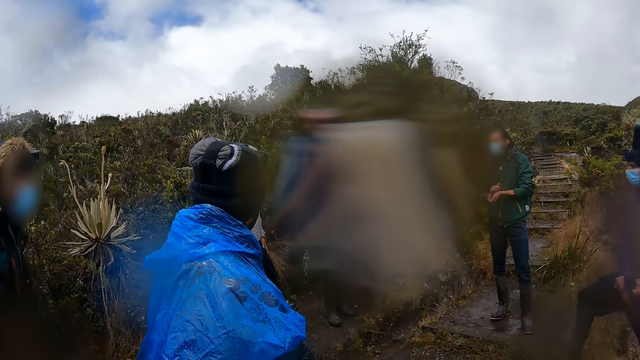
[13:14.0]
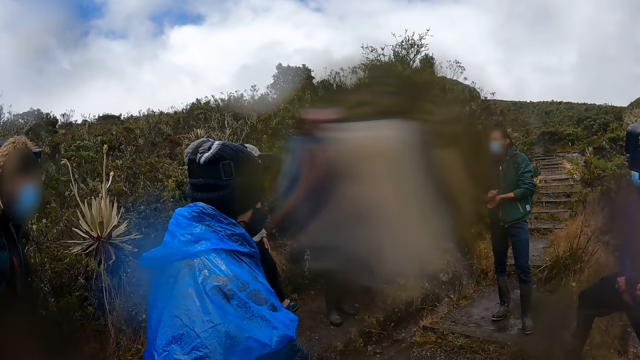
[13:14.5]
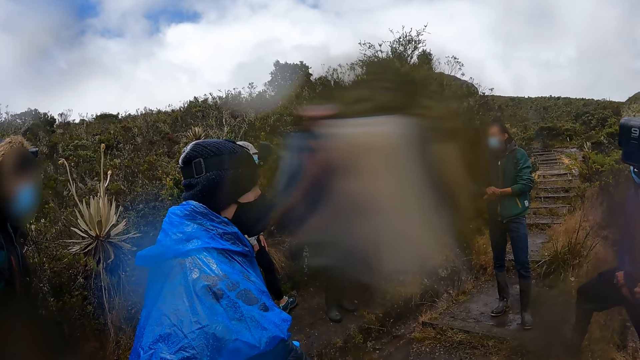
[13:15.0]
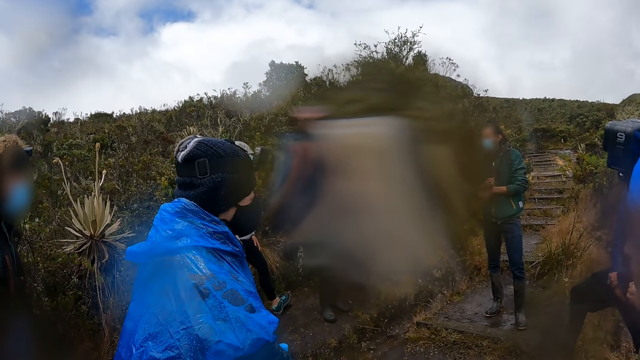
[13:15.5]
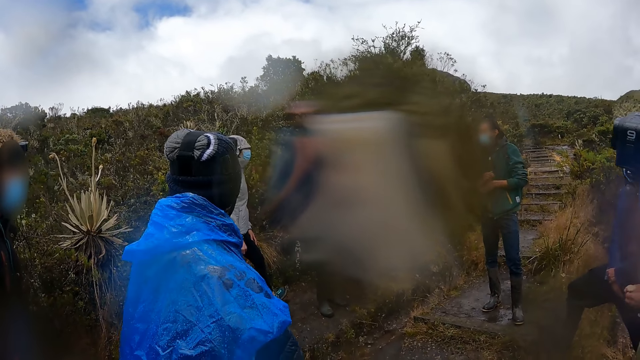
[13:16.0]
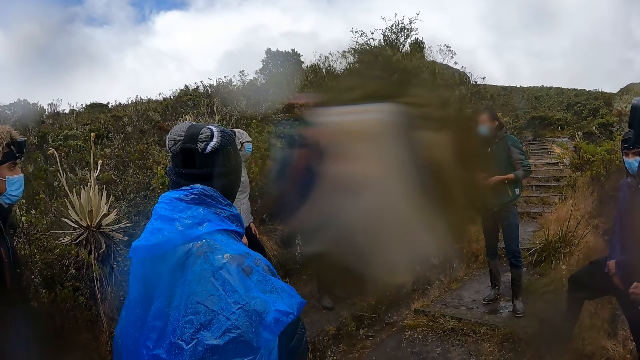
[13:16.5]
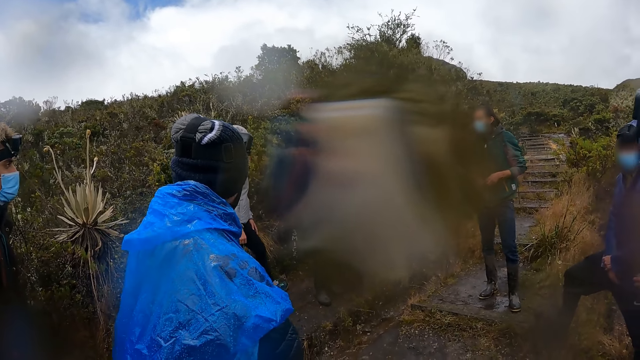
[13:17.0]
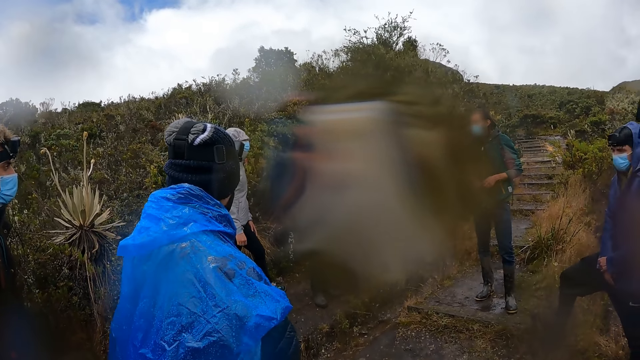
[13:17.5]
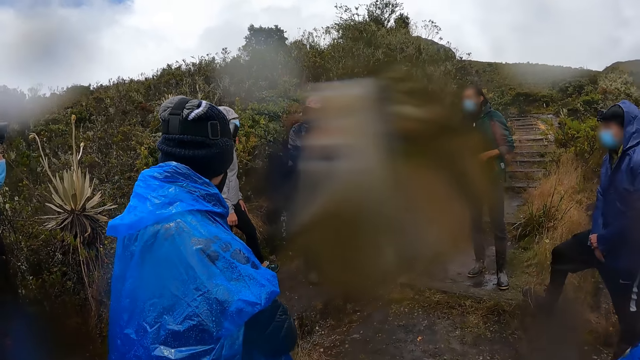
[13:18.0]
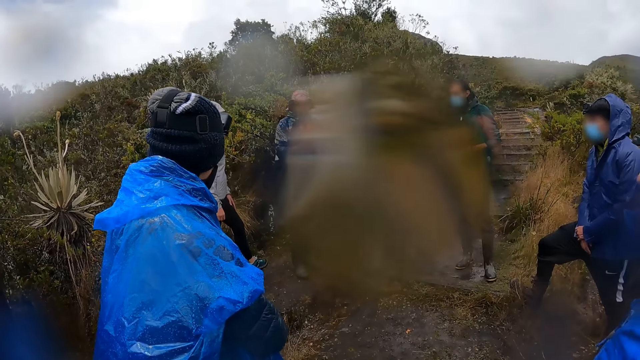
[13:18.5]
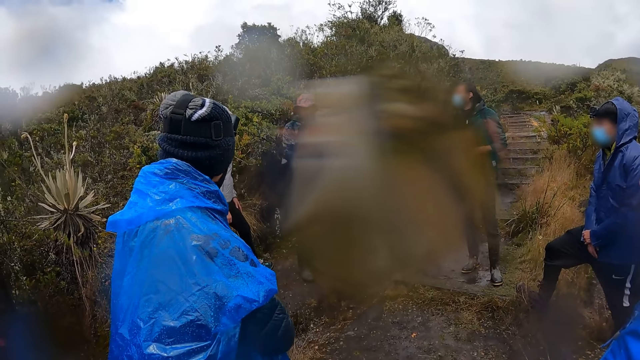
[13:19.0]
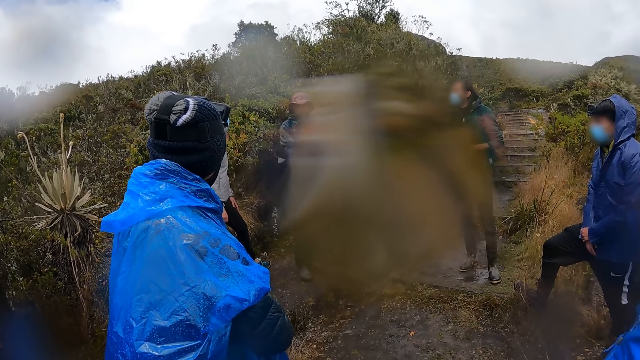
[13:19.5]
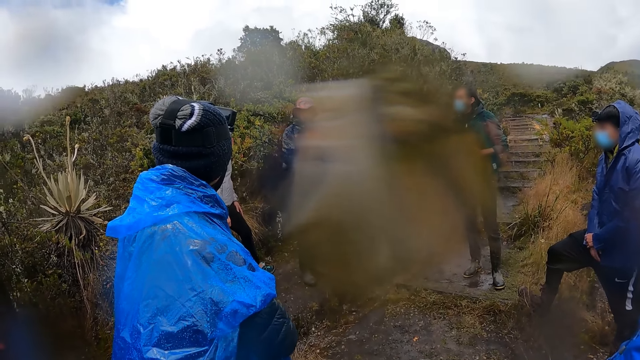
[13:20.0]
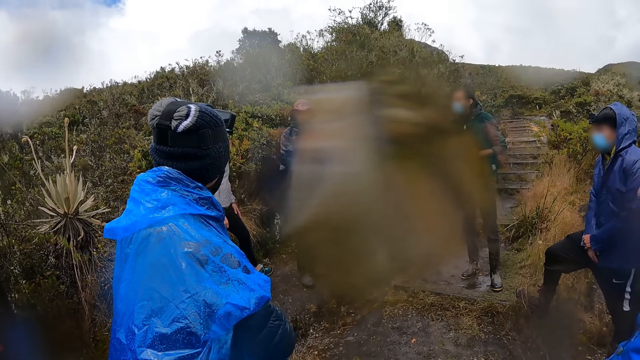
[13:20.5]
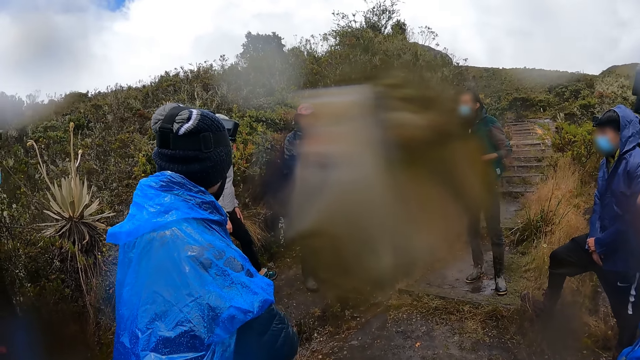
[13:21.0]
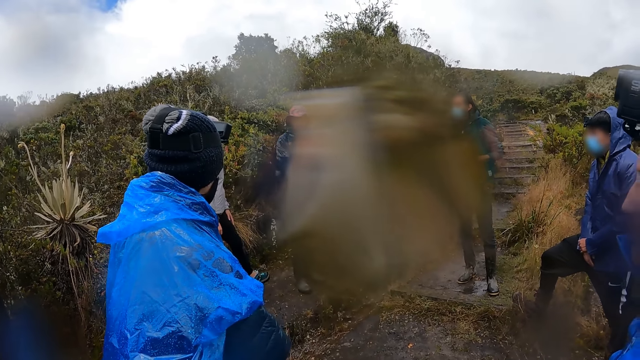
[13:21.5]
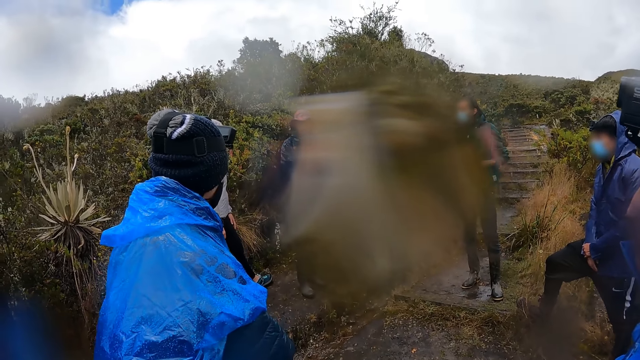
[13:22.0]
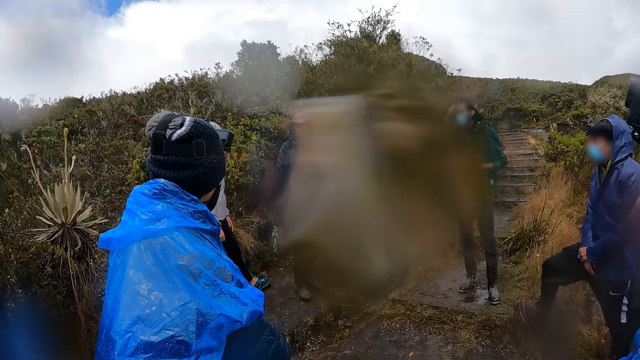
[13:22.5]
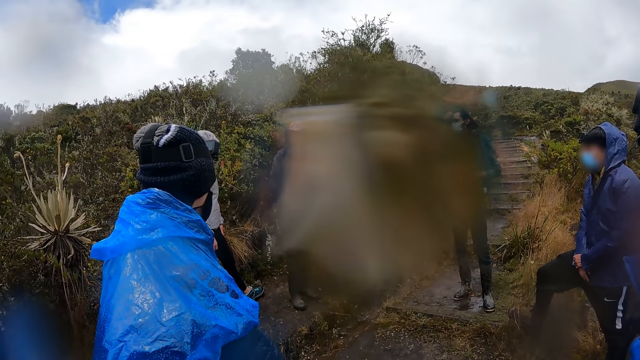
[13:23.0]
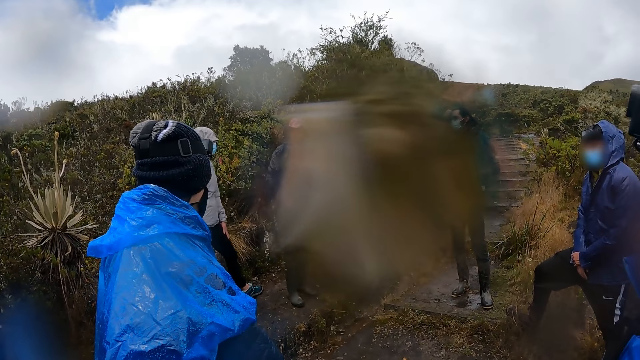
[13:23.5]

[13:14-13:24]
A man moves his hand. Another man moves his hand.

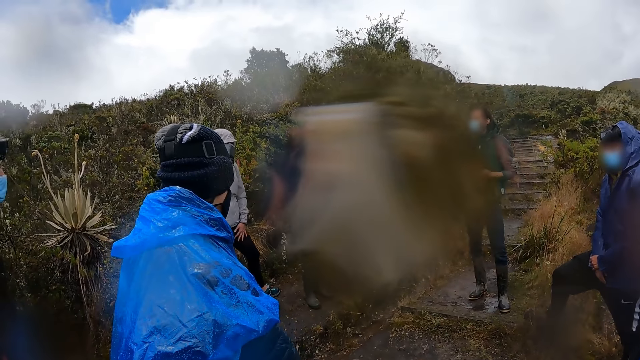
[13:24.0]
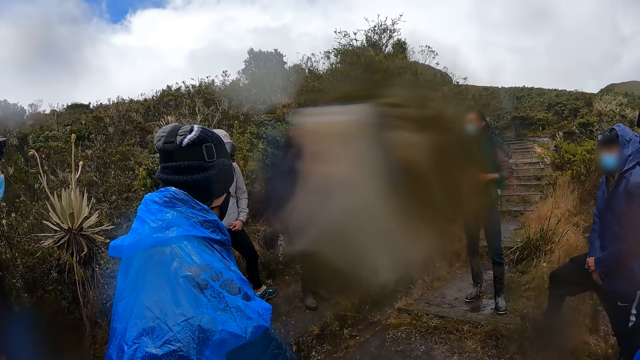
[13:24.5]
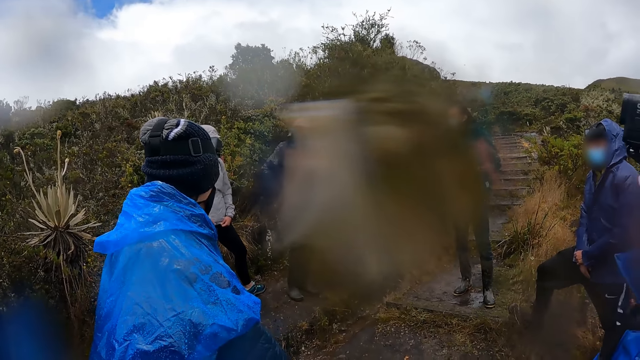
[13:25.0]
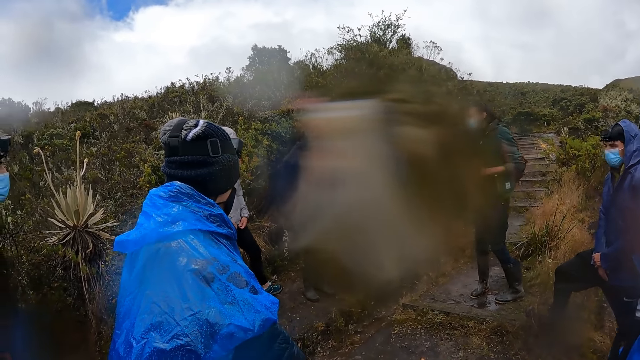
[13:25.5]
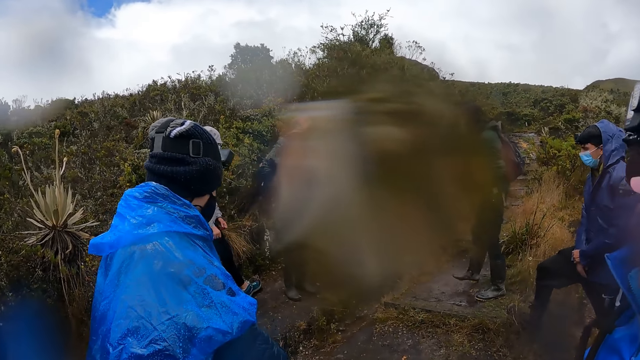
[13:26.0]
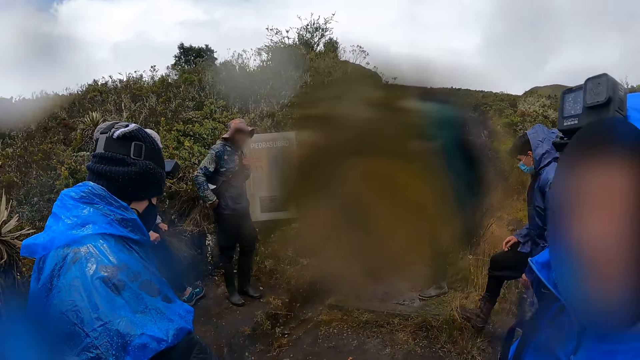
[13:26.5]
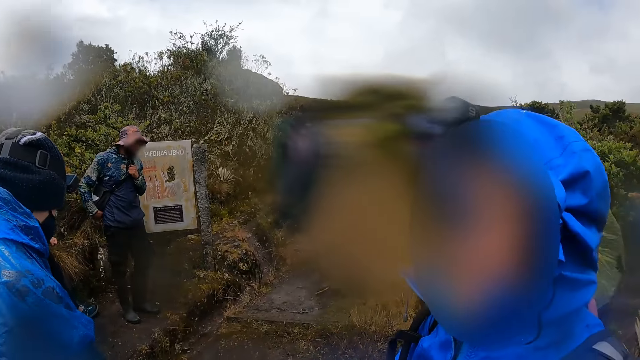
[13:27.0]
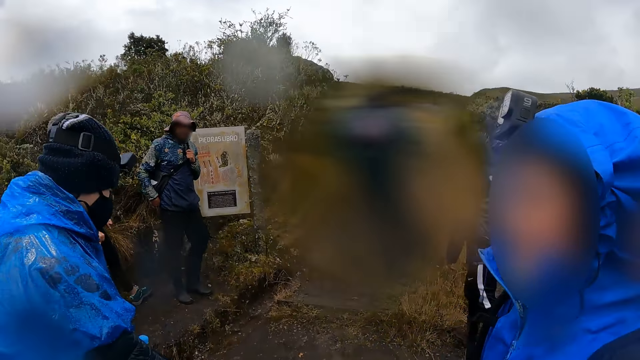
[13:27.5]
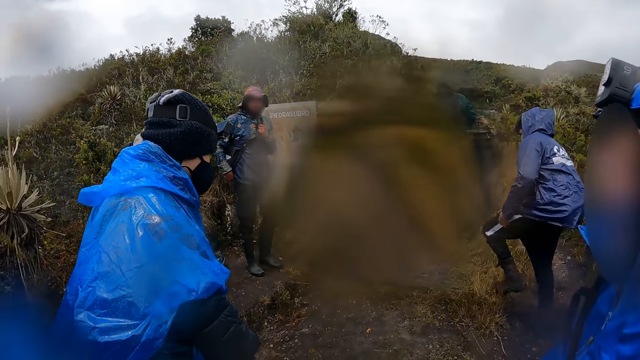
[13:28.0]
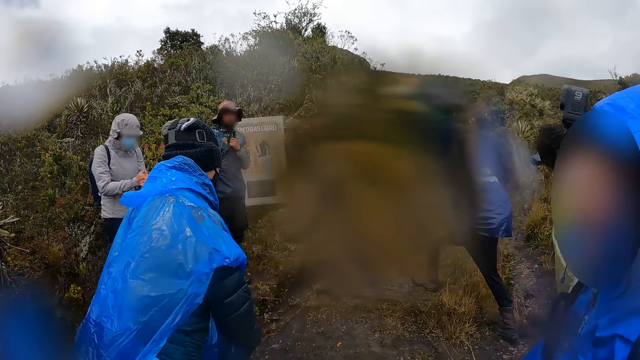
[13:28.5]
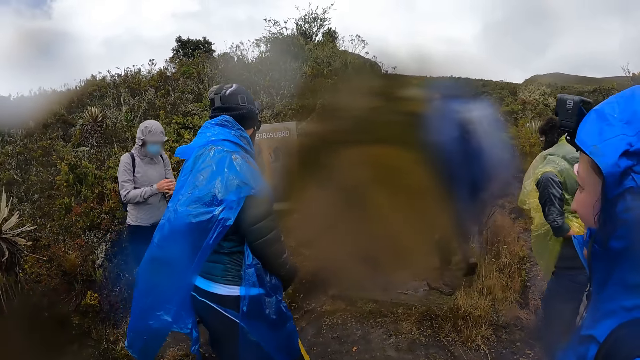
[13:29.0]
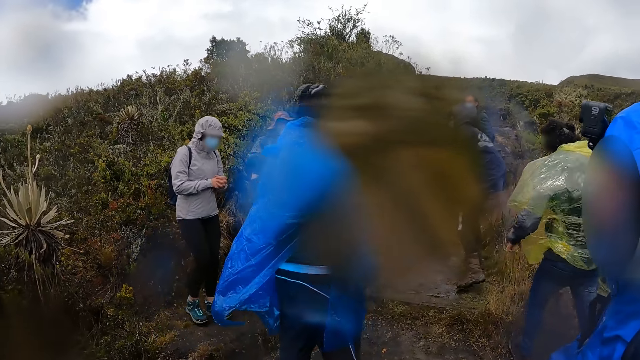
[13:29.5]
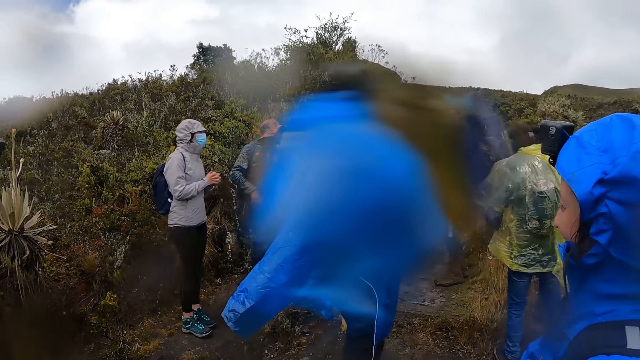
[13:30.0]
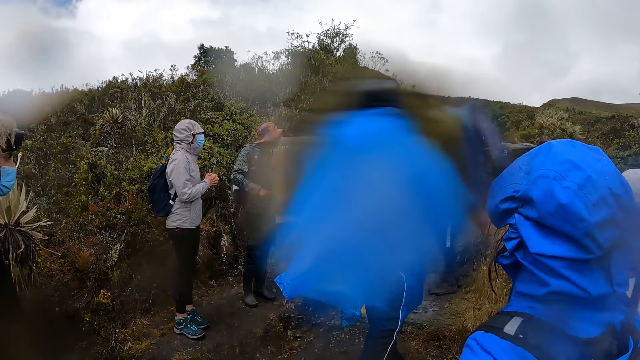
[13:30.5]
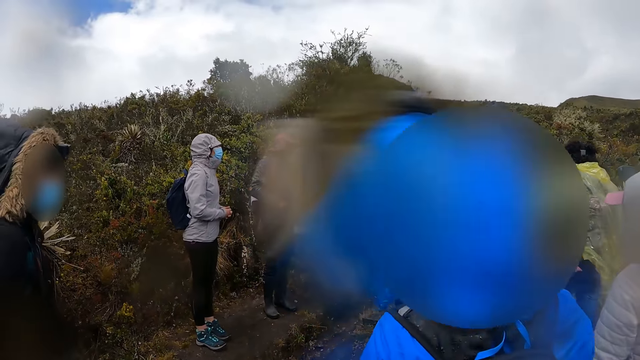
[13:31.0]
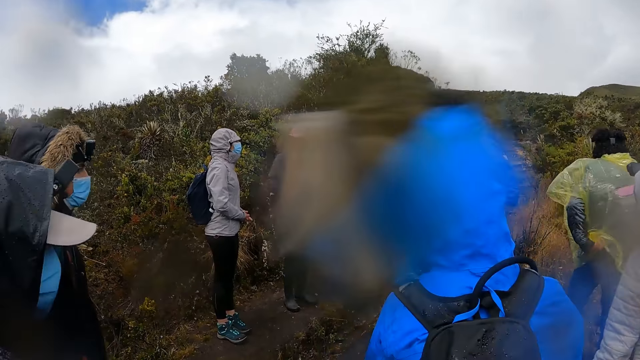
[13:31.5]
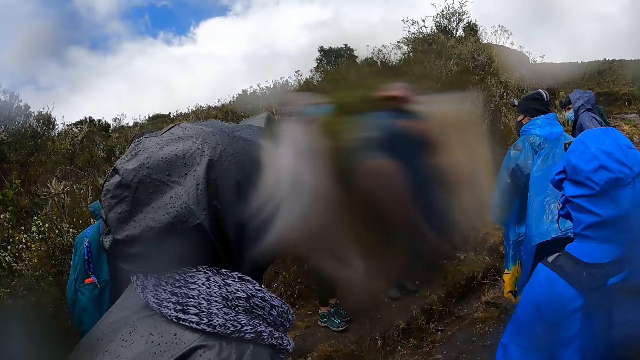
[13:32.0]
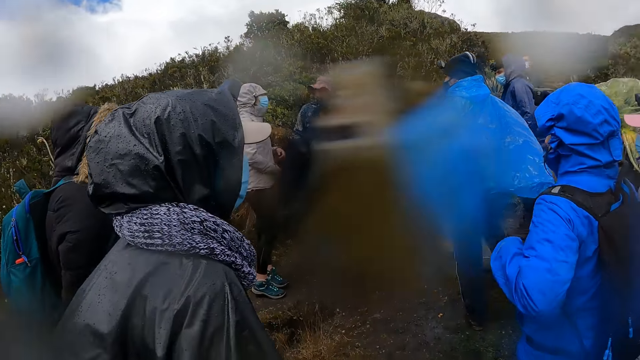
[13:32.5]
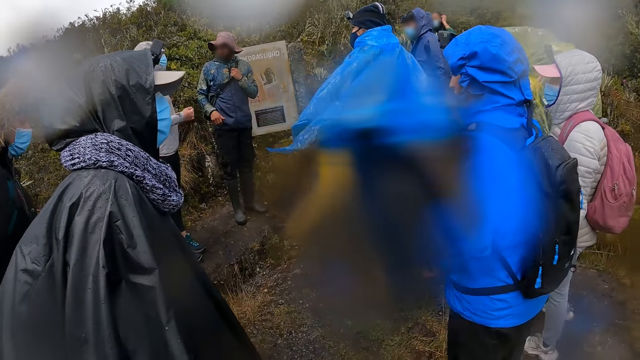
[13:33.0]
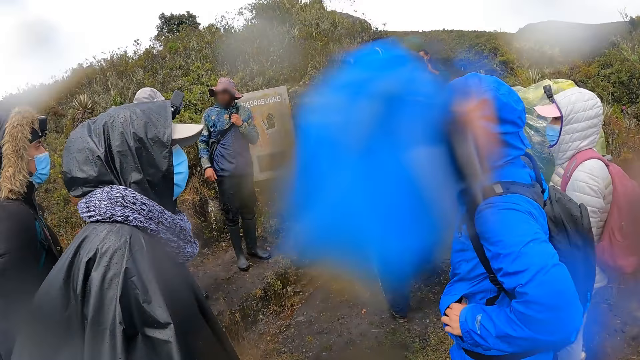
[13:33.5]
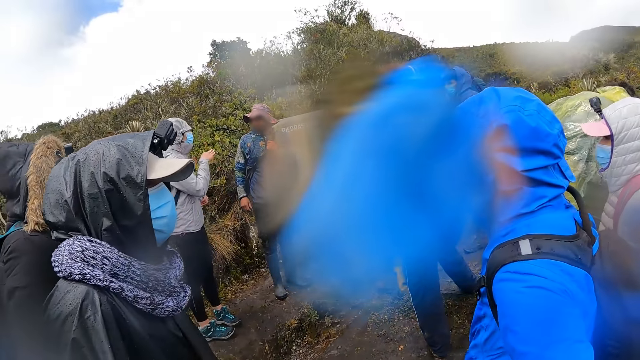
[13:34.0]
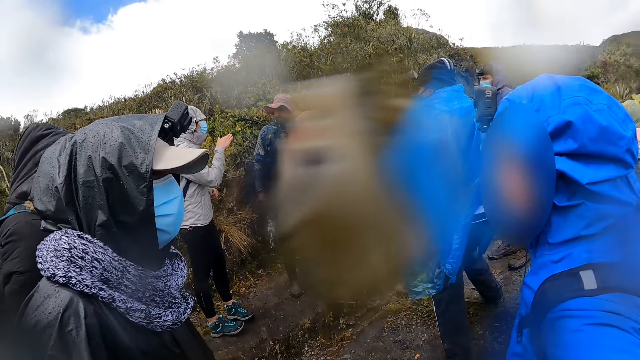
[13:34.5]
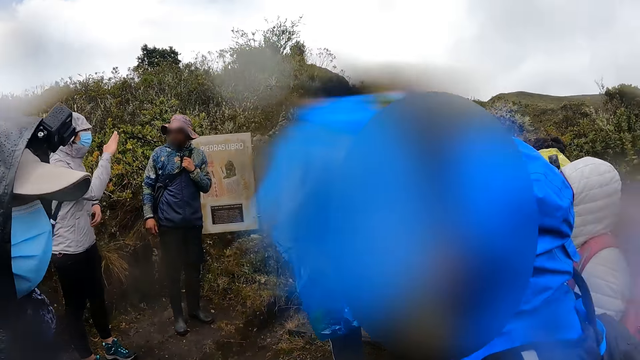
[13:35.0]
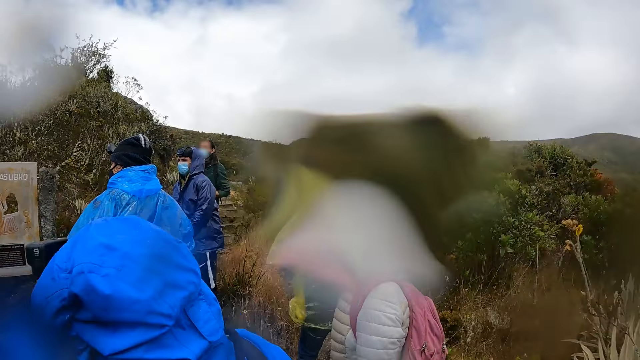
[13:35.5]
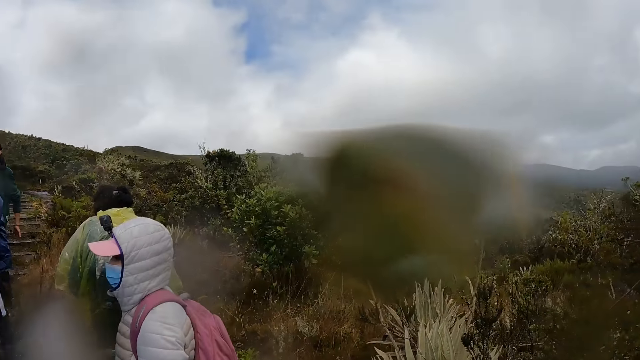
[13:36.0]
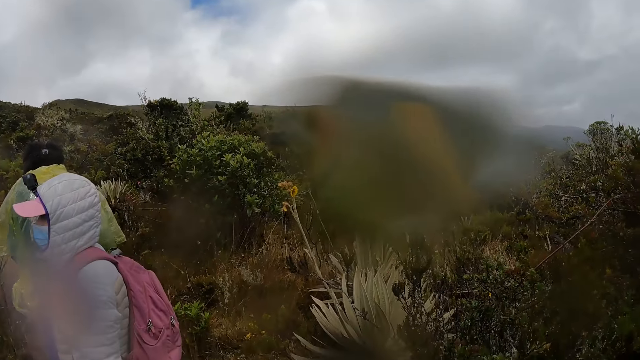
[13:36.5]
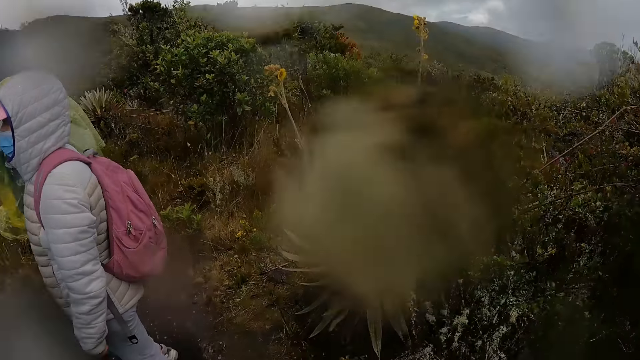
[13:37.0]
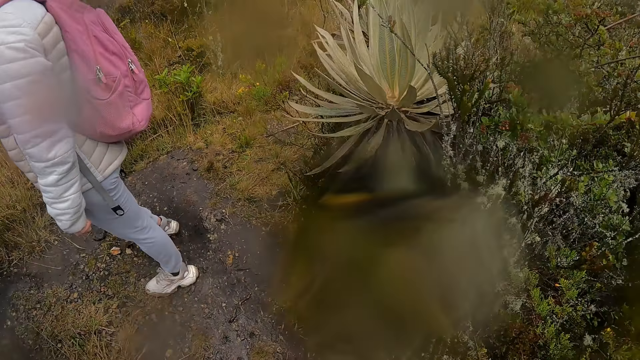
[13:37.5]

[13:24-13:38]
A man walks. Another man walks. A woman walks. Another woman walks. The camera wearer looks around.
